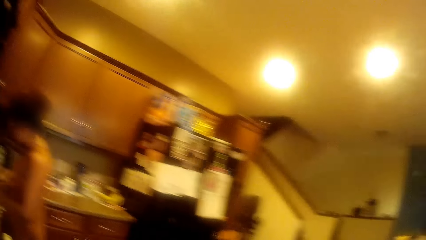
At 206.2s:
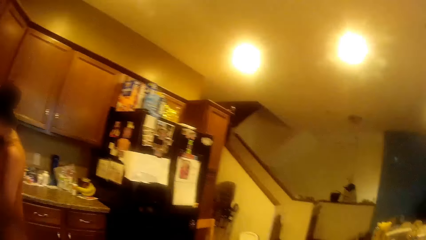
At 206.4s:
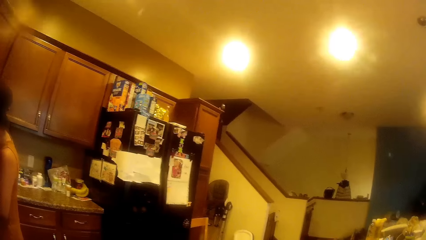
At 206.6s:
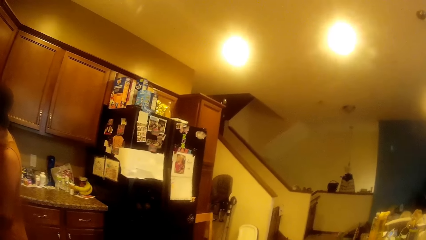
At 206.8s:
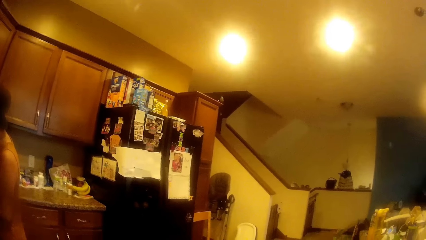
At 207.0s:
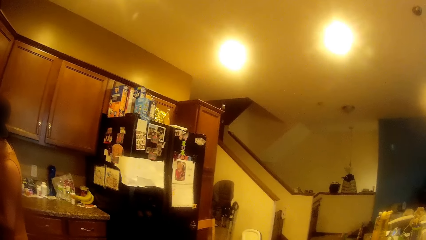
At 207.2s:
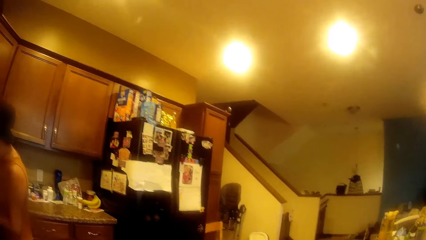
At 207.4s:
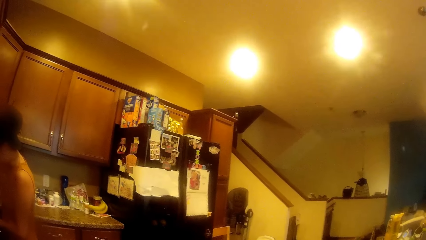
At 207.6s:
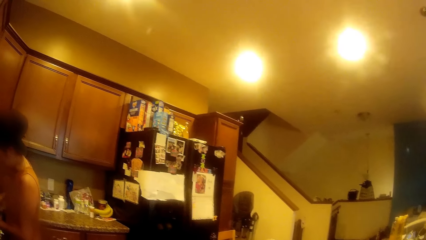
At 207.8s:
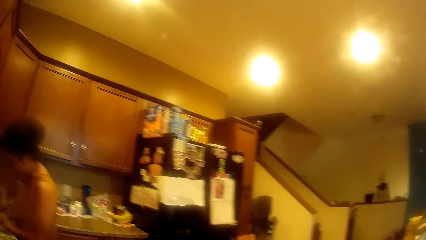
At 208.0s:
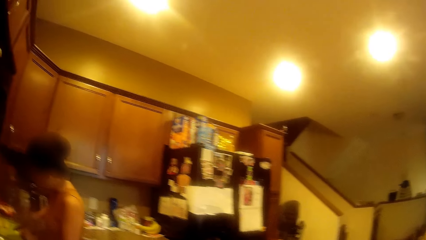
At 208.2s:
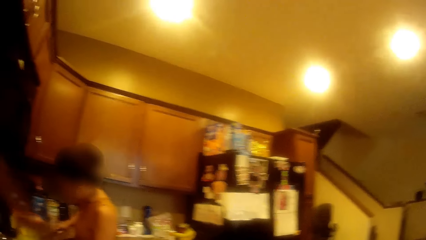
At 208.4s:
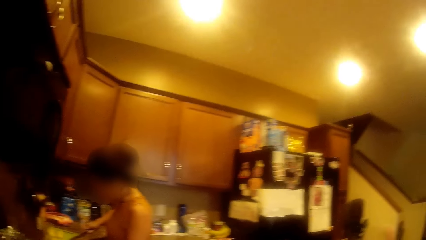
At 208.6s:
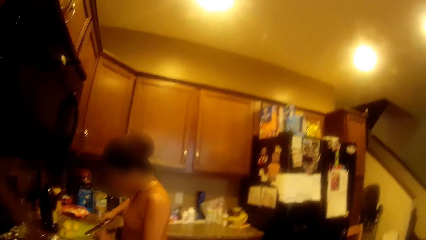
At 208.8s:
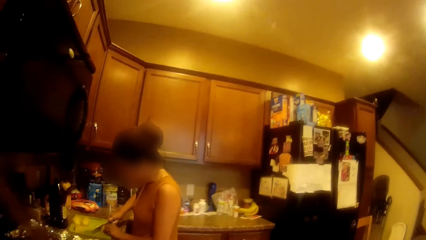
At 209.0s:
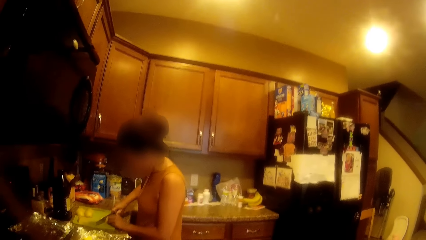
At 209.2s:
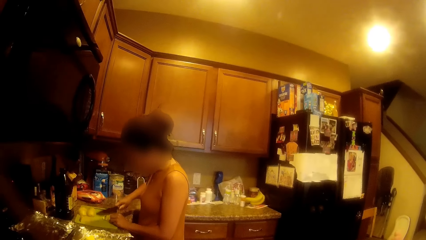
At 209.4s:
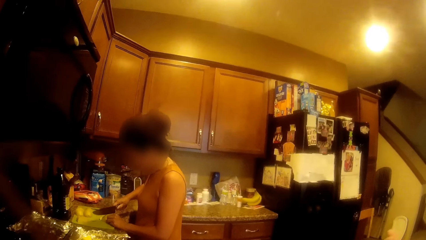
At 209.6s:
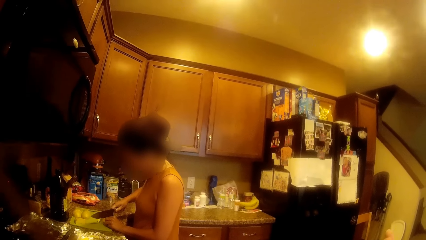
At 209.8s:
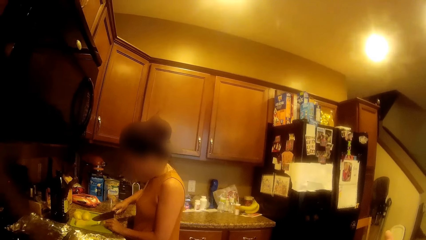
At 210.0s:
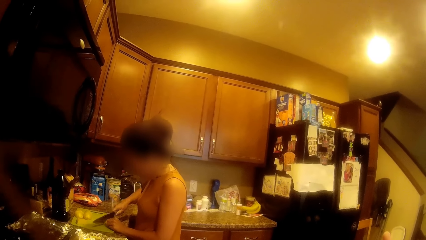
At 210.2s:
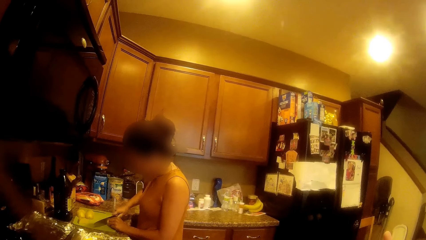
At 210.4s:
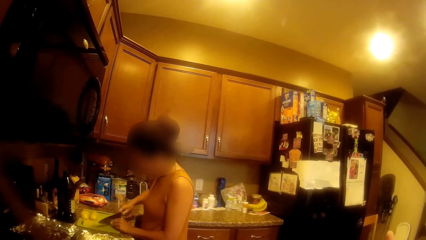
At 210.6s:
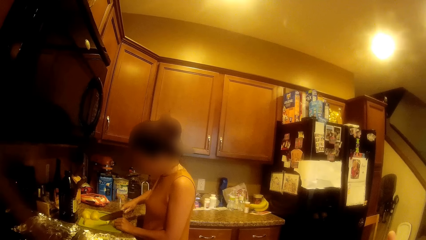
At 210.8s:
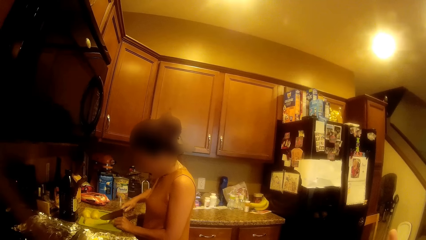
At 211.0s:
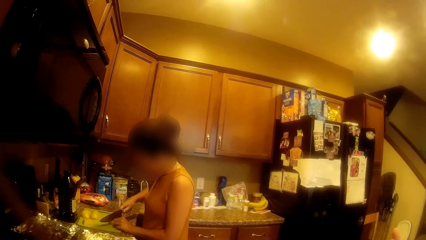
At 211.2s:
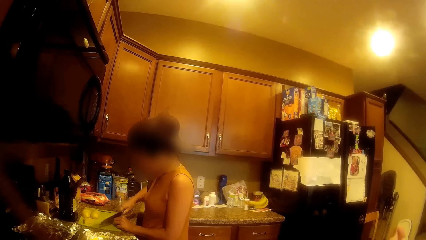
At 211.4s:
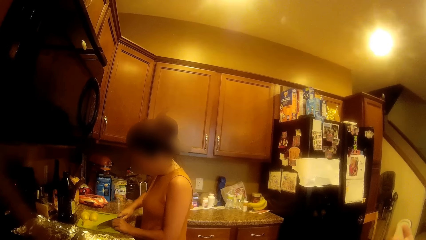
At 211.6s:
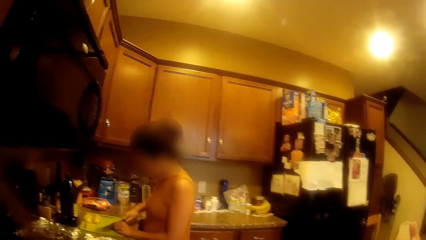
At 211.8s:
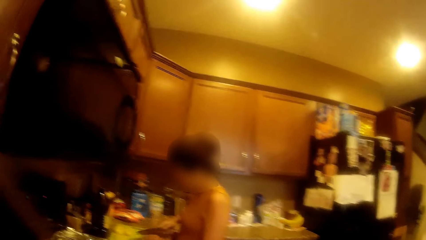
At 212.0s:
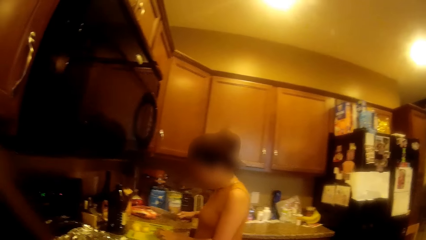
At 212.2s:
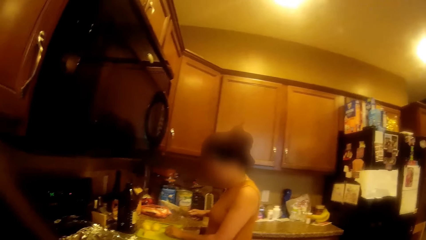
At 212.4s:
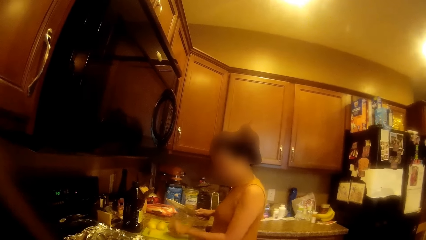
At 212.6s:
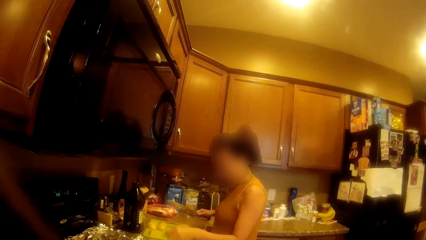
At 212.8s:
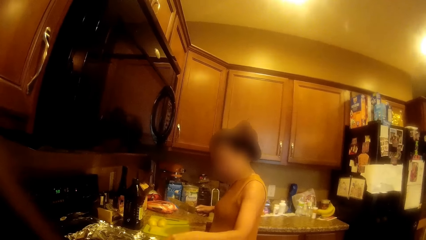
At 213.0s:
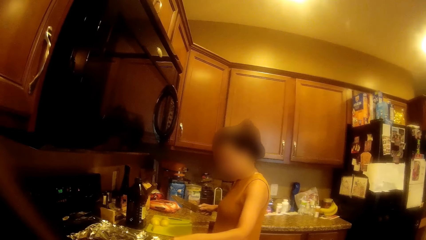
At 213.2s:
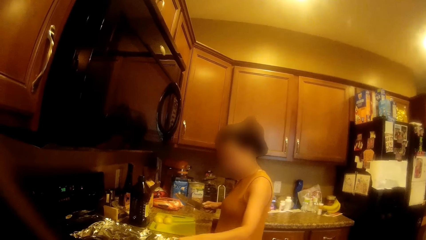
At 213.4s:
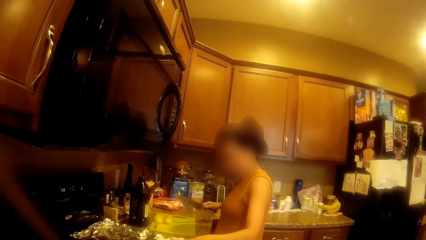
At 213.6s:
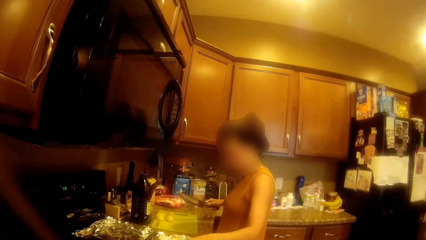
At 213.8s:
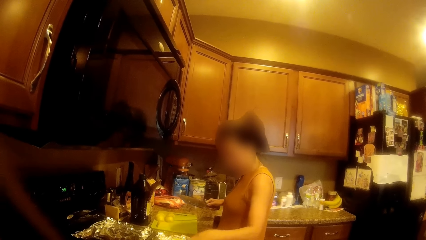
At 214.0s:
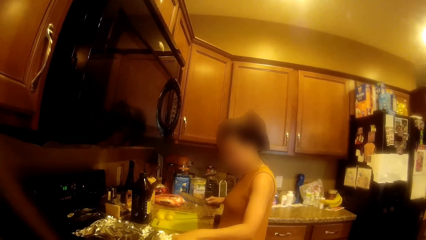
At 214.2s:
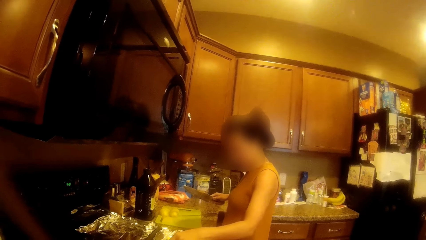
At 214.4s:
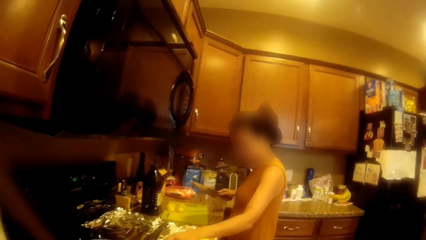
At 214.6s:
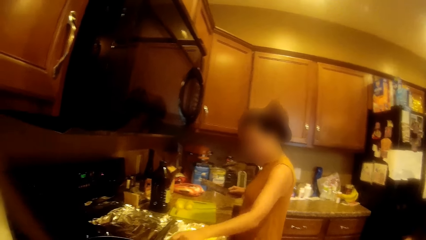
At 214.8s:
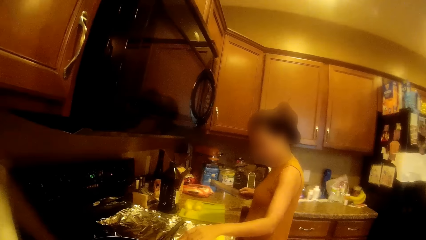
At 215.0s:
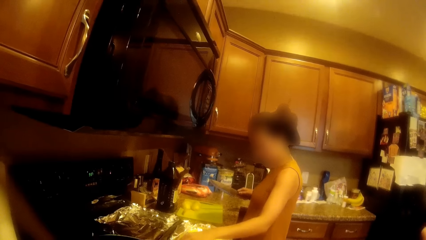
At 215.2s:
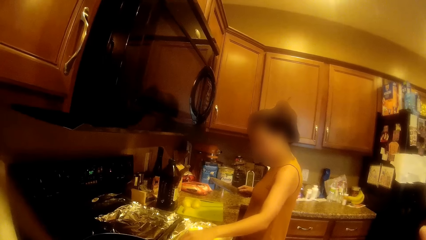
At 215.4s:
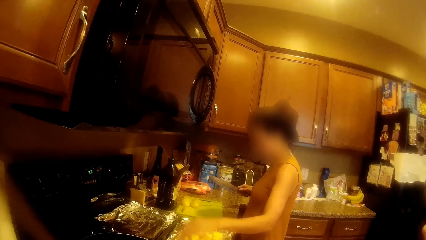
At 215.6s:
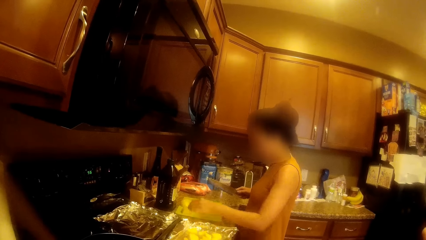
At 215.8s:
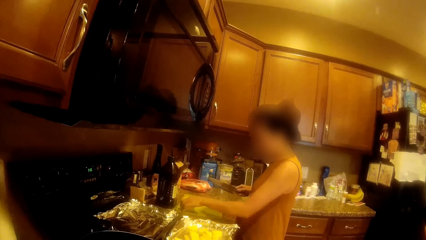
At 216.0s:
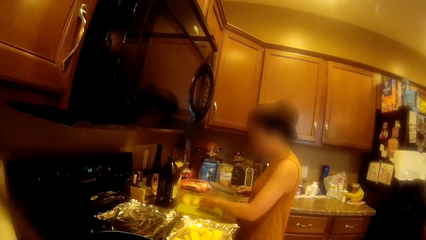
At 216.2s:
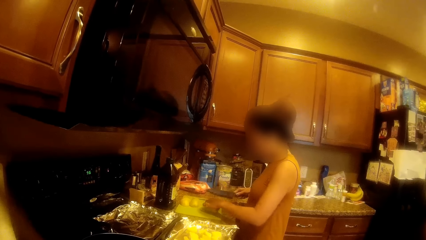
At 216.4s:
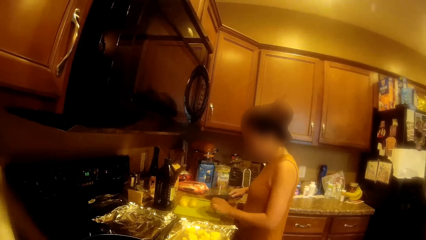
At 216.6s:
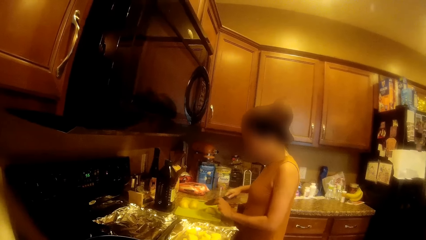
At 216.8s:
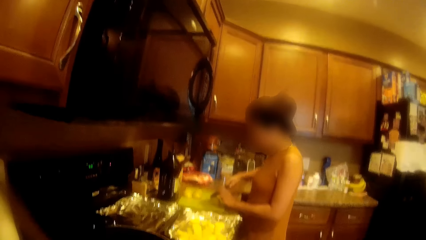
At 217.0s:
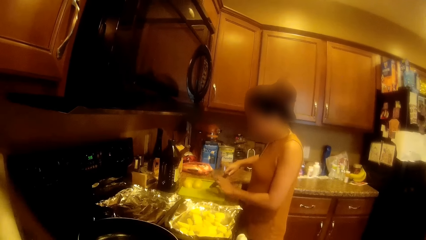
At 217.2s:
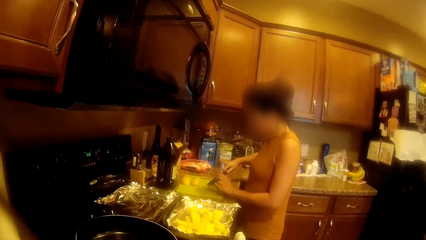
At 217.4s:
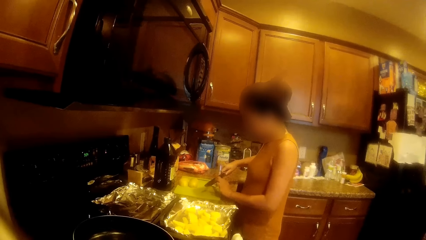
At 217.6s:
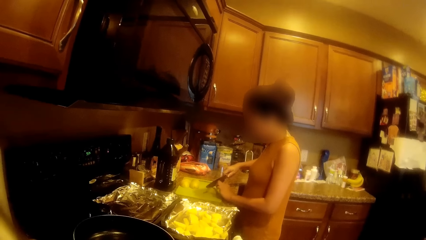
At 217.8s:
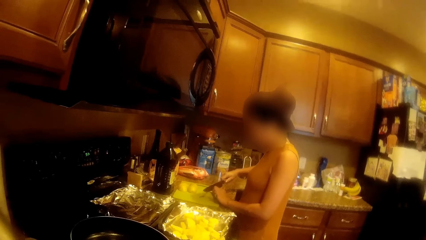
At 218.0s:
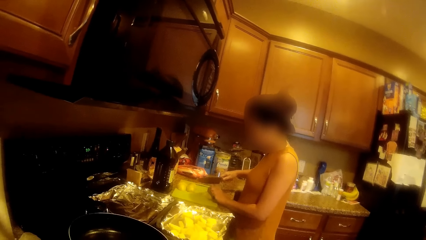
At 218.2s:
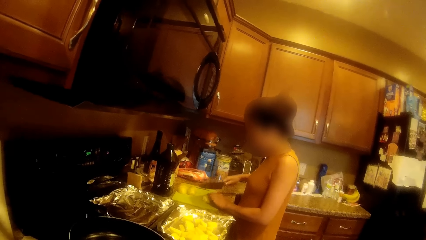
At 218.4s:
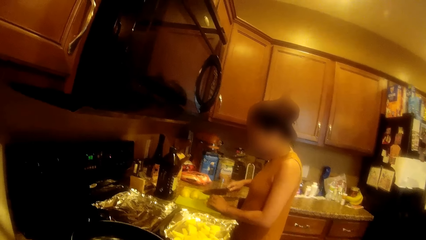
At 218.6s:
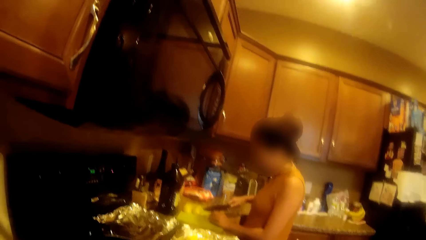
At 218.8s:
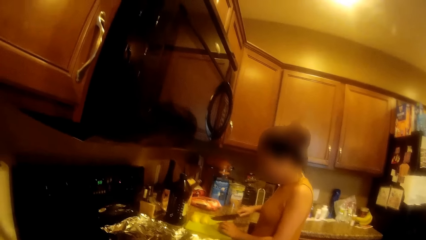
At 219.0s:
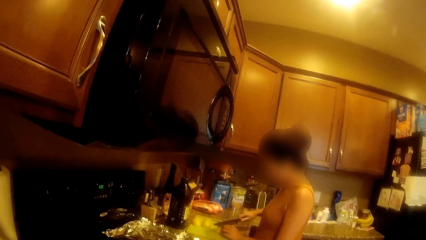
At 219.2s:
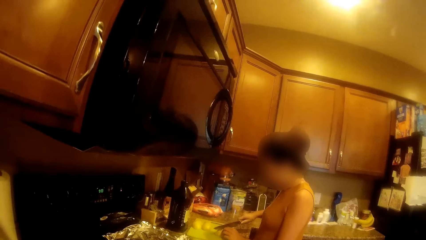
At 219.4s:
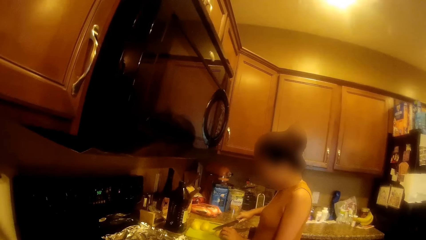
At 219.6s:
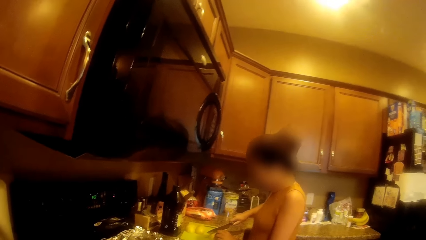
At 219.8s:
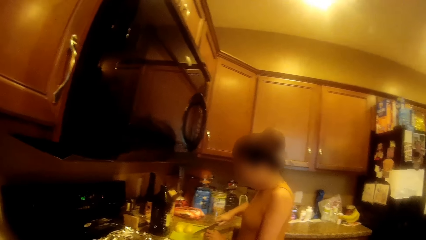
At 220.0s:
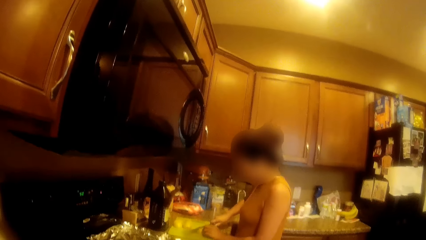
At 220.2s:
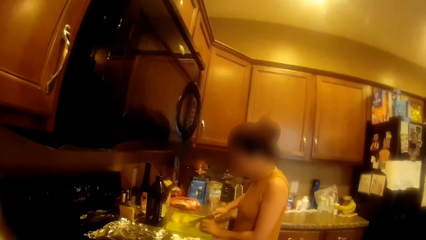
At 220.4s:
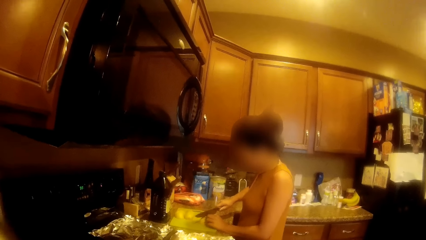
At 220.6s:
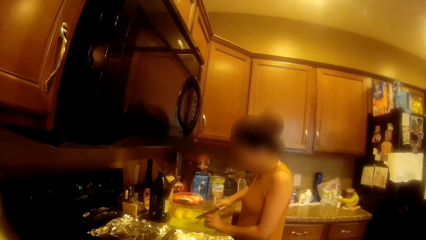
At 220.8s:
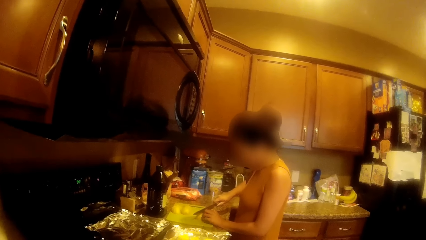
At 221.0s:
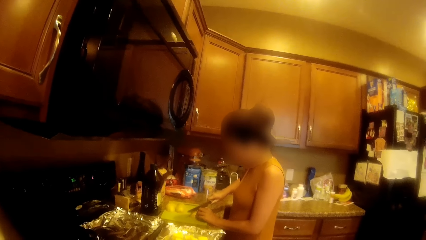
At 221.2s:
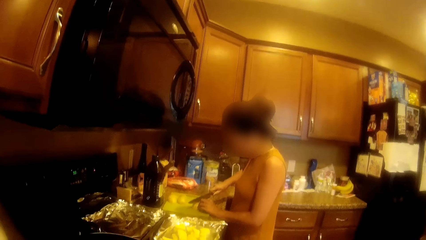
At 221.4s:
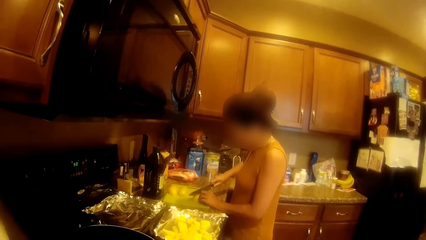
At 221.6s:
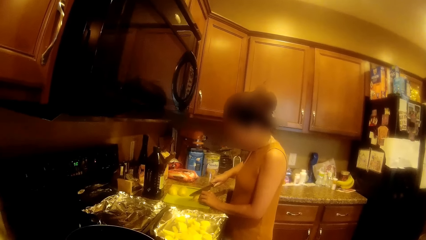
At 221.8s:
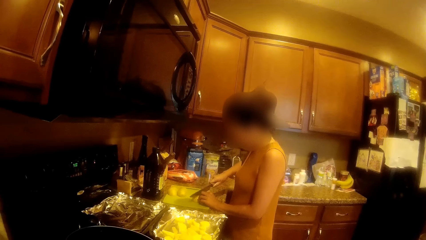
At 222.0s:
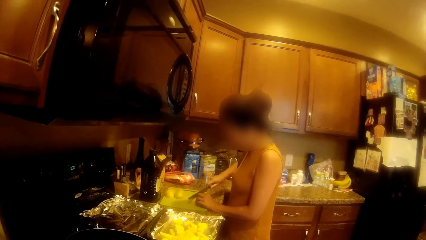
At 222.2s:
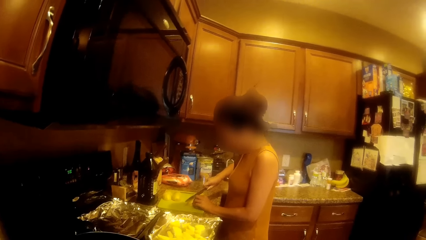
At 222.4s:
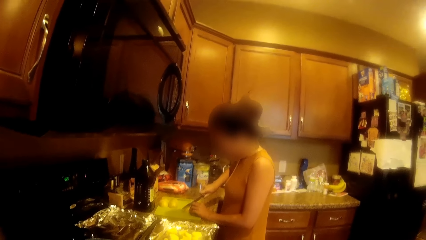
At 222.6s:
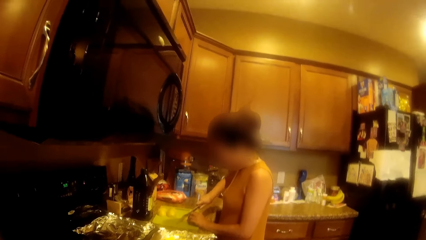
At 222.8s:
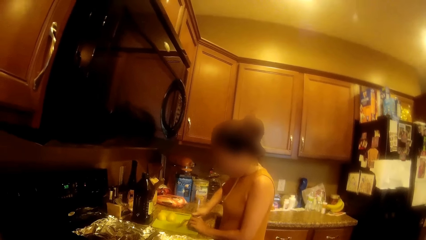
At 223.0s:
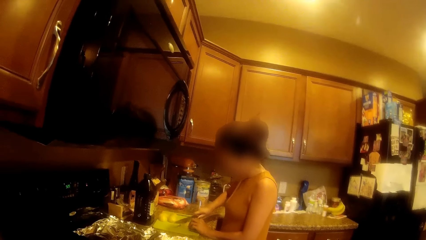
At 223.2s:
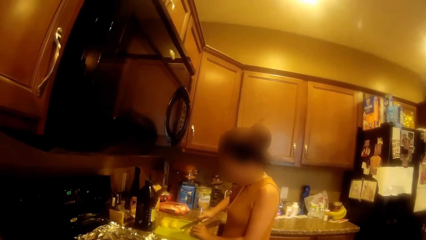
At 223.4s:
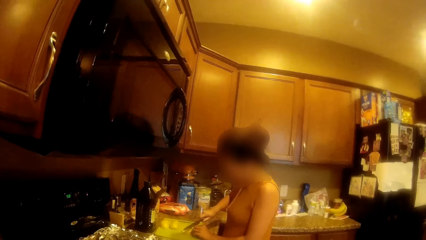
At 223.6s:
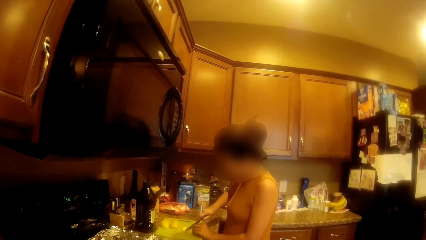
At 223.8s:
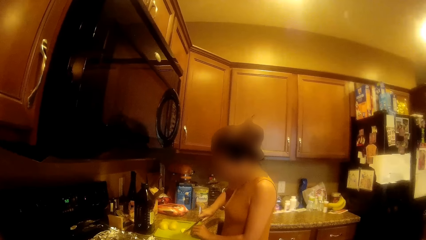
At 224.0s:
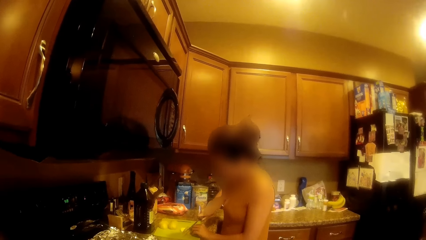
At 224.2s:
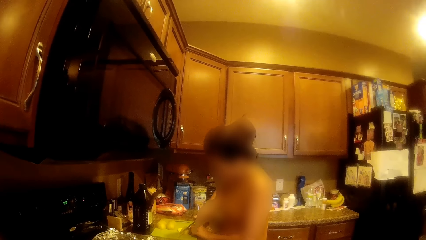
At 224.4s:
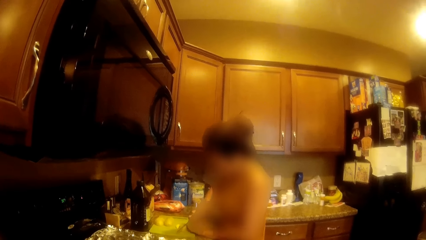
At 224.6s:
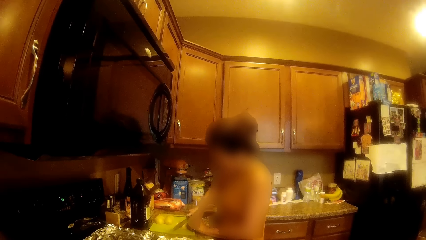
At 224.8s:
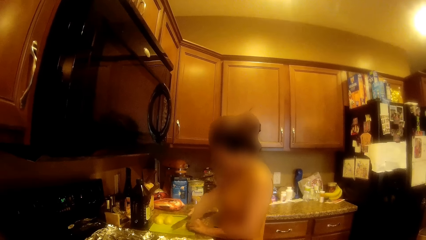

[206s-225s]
The camera wearer walks around the kitchen. A woman cuts a potato with a knife on a tray. Another woman drops a potato into a foil tray. The first woman cuts the potato with a knife on the tray.
